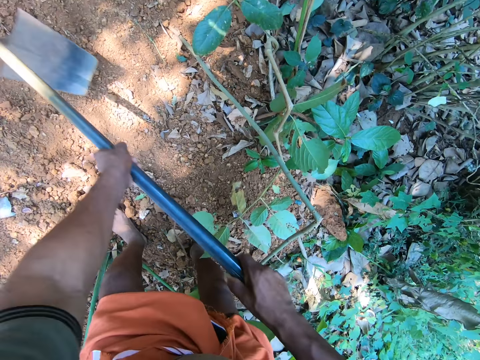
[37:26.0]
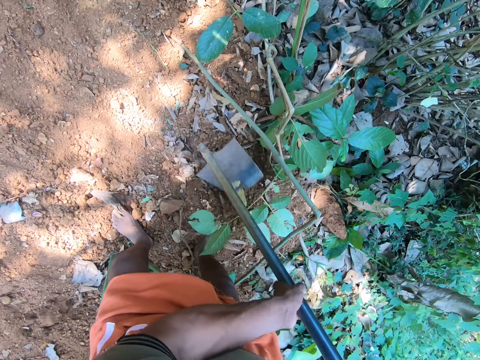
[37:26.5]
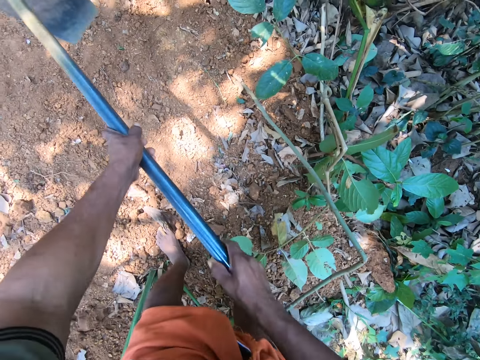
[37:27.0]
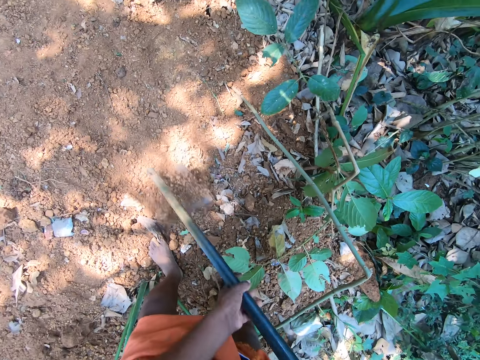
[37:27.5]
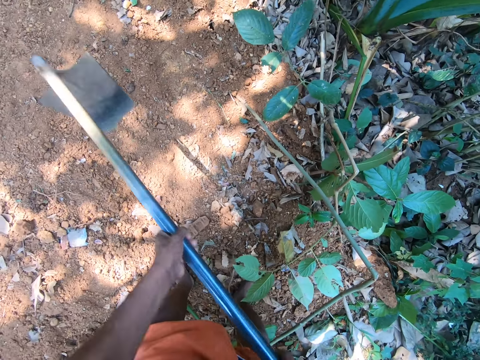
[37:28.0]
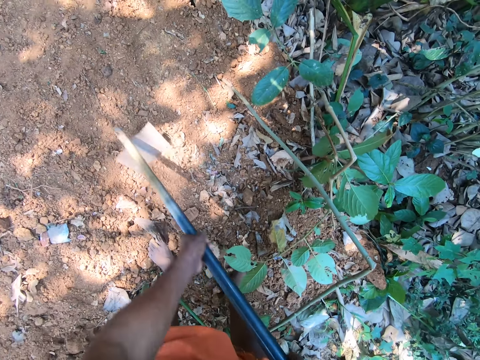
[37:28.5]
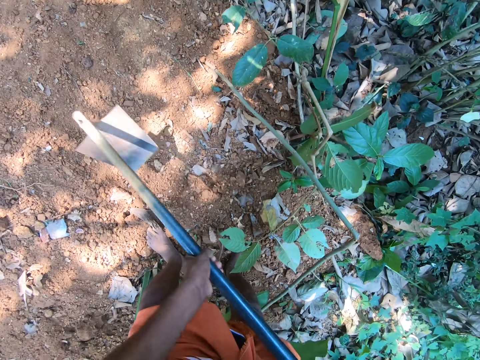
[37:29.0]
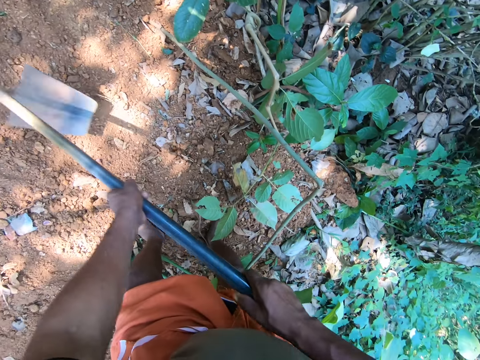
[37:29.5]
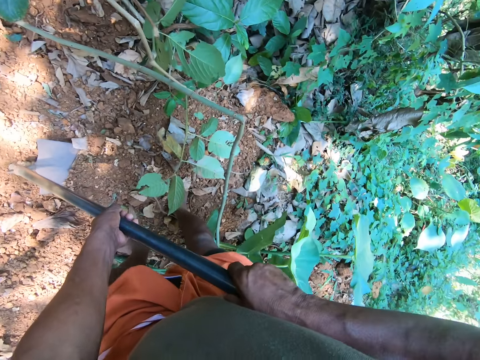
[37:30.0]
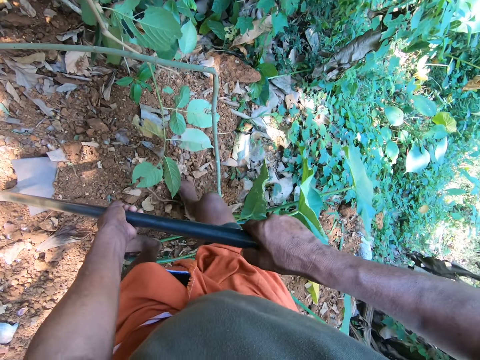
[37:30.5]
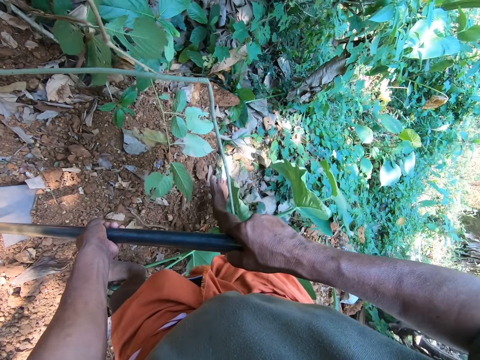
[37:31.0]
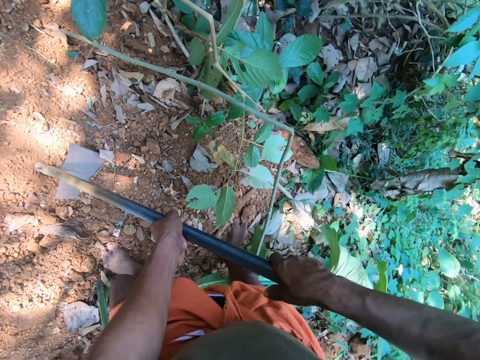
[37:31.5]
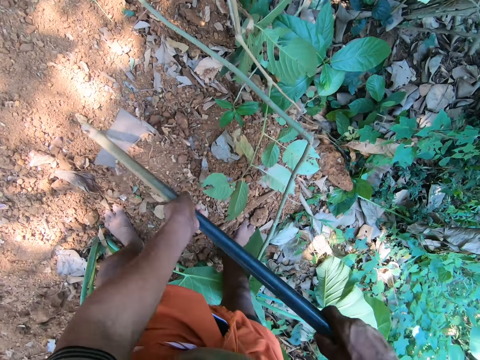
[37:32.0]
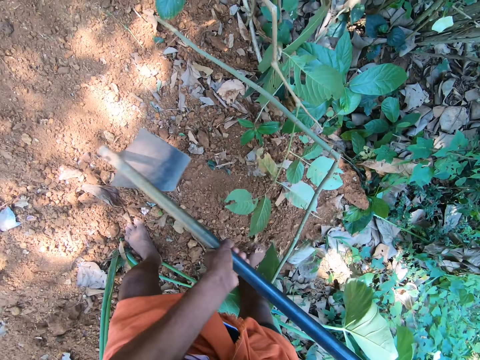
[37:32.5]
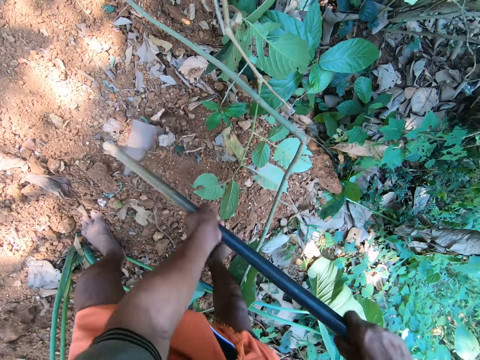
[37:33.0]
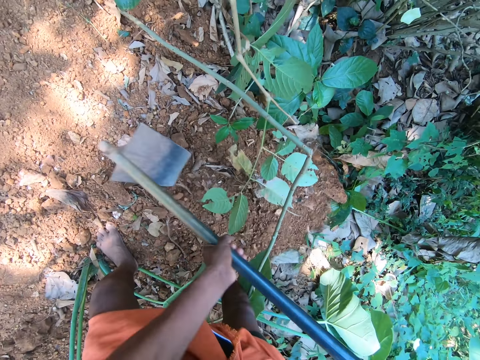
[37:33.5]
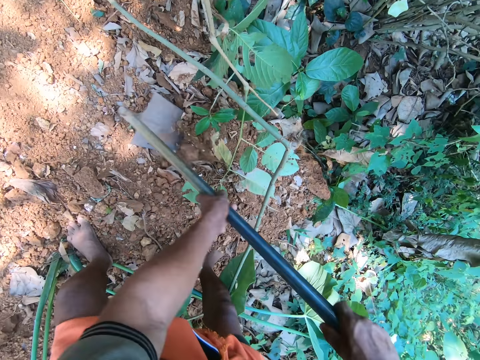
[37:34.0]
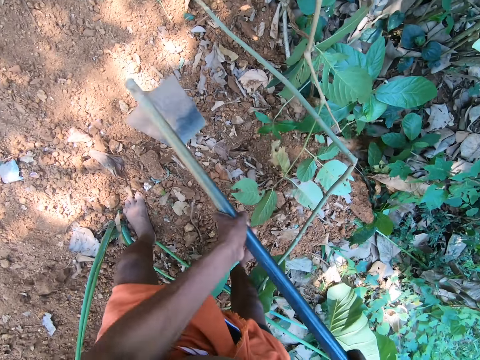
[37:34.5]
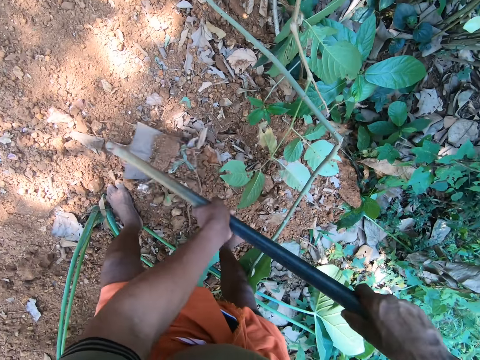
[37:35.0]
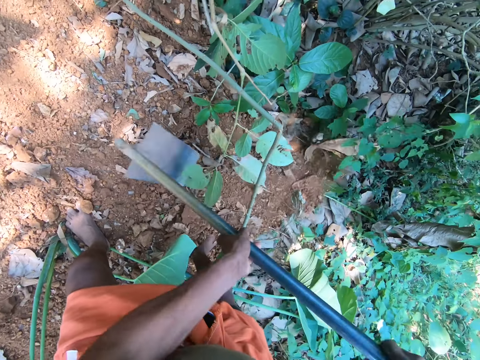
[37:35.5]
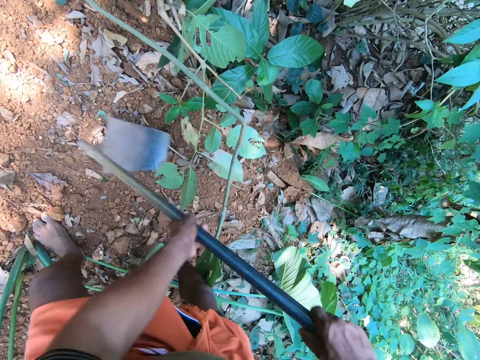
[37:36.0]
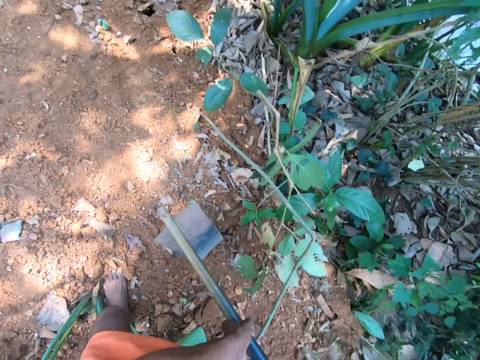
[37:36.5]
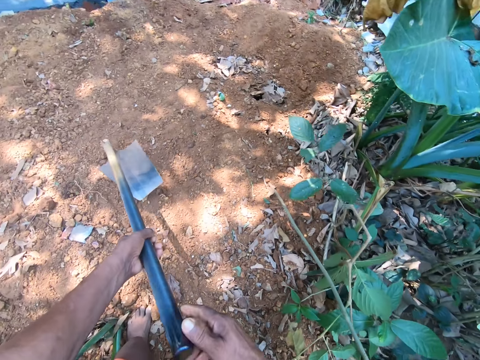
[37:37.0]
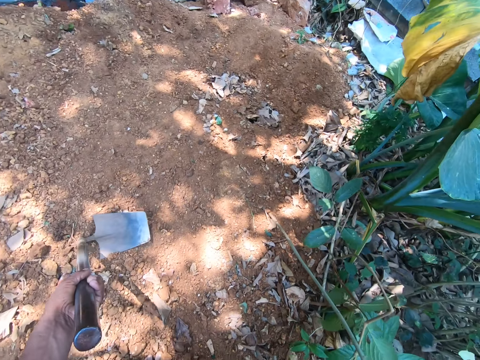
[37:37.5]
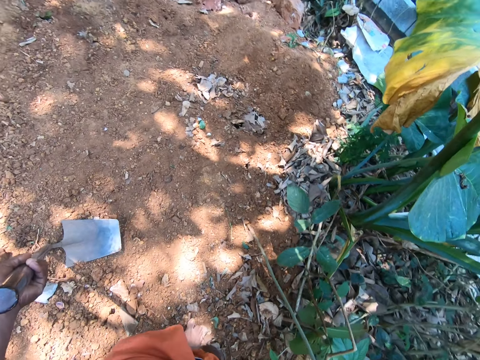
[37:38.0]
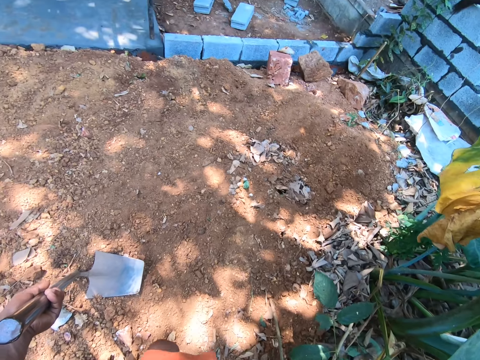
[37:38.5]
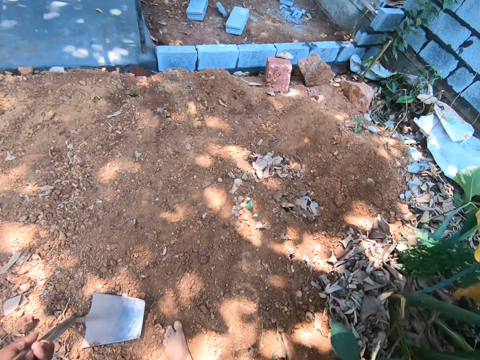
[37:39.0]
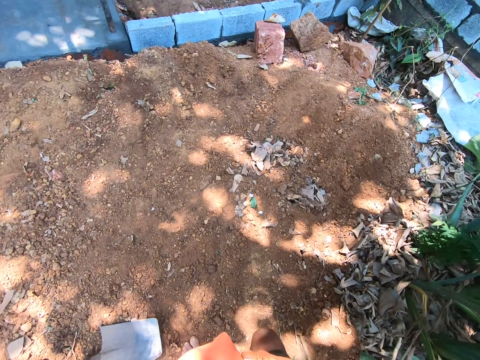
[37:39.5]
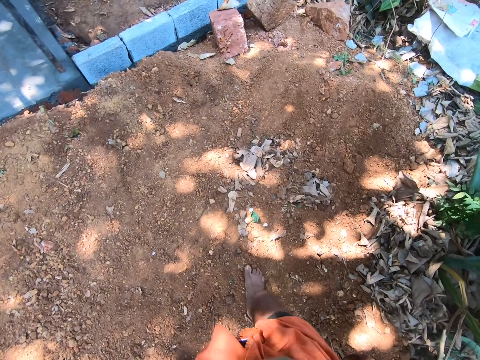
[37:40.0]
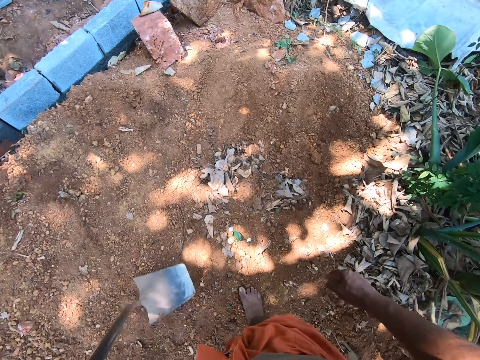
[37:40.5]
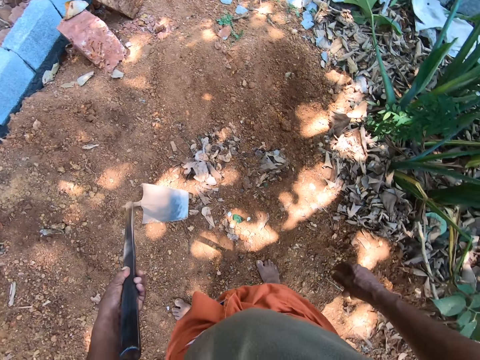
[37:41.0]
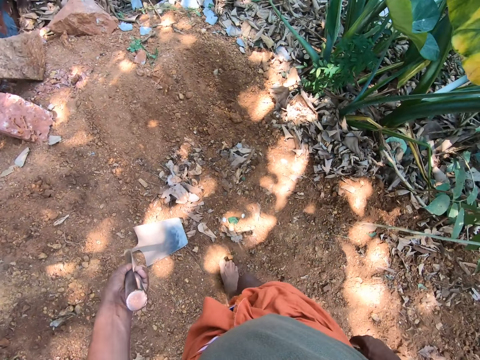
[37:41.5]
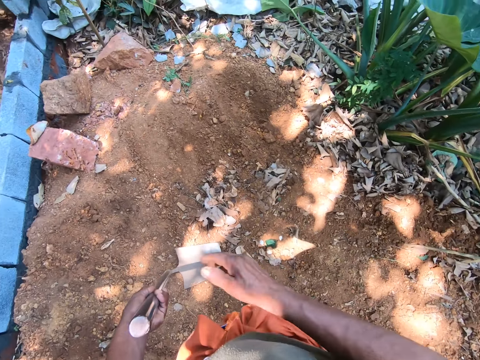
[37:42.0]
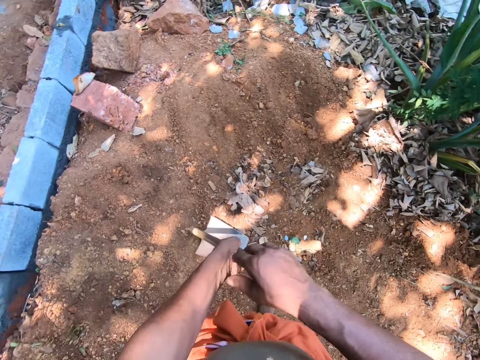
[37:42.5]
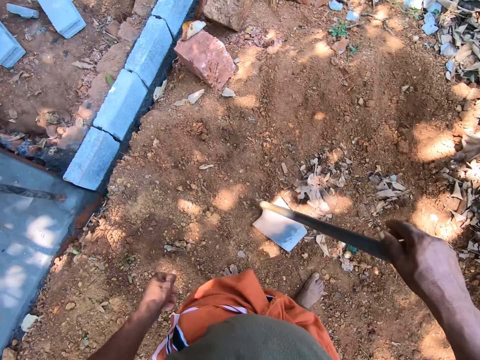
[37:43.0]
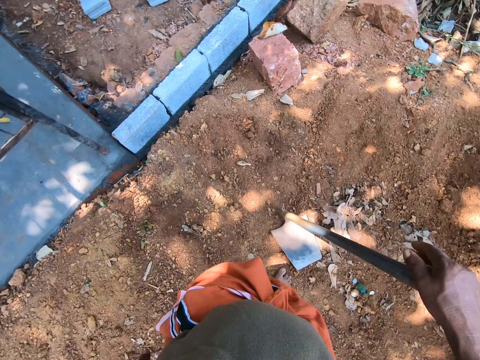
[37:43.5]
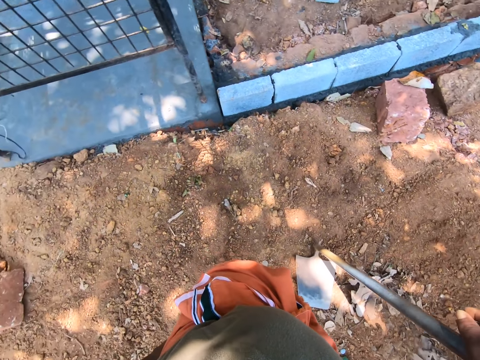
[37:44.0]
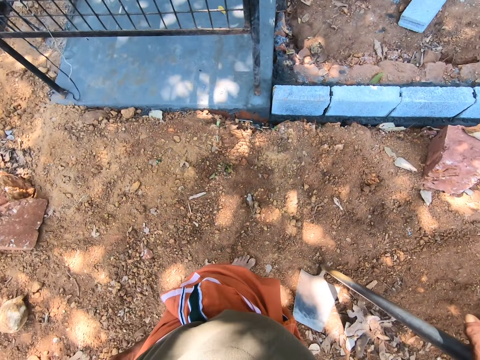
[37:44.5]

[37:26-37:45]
The camera wearer holds the hoe in his left hand. He looks around. He passes the hoe to his right hand.

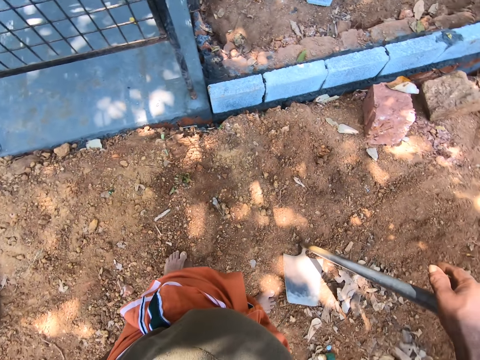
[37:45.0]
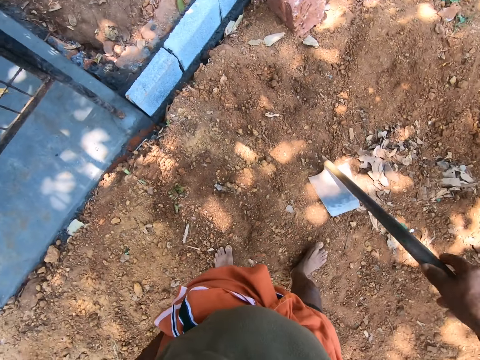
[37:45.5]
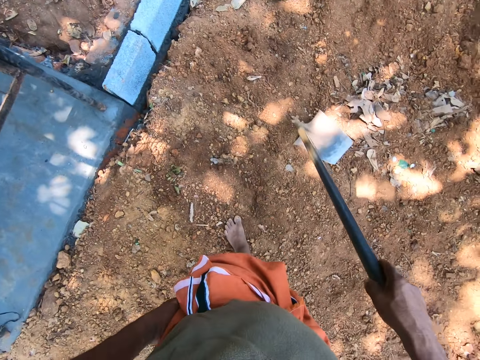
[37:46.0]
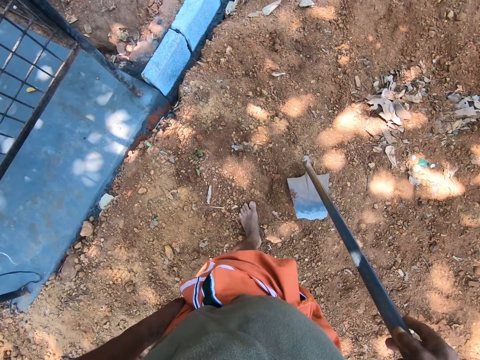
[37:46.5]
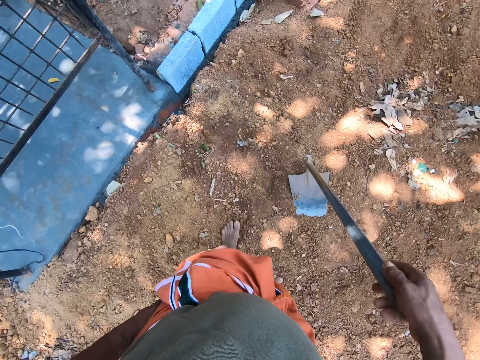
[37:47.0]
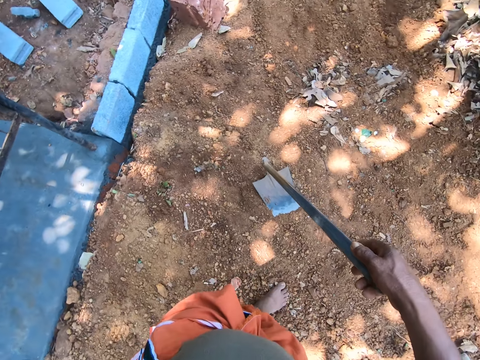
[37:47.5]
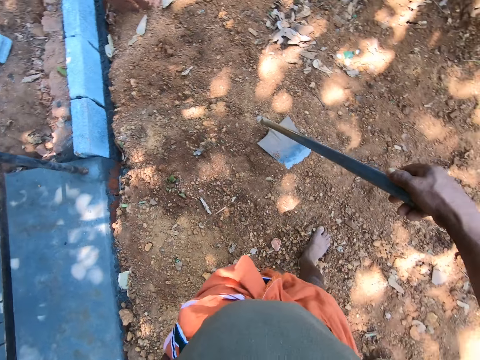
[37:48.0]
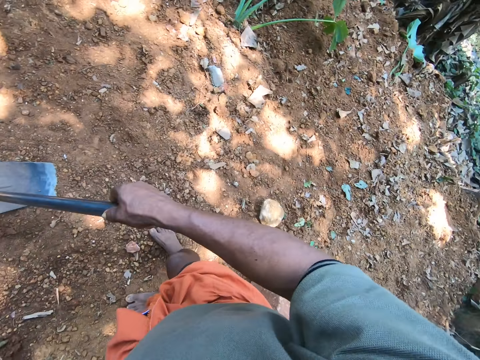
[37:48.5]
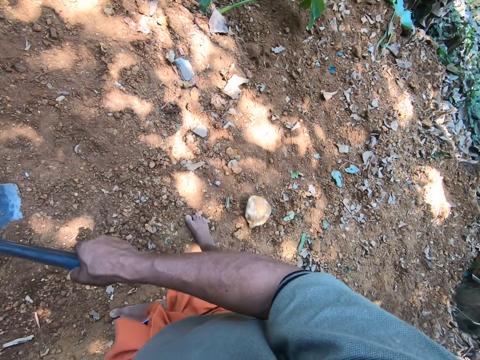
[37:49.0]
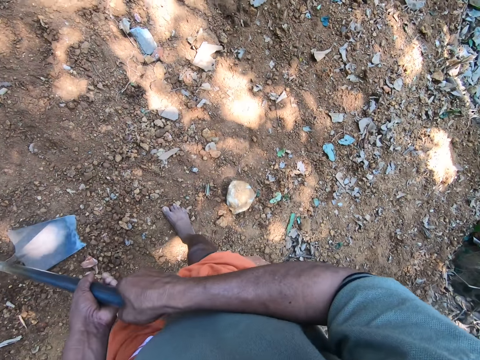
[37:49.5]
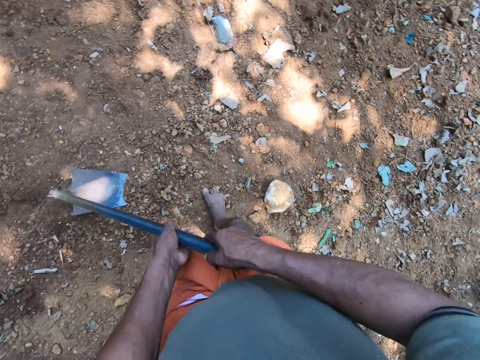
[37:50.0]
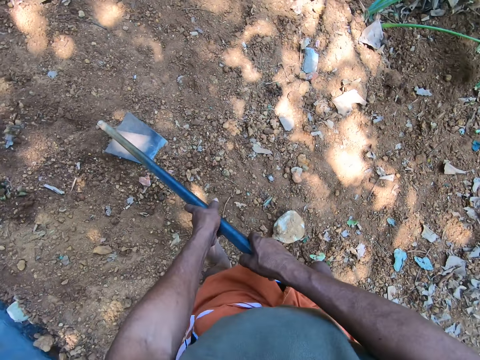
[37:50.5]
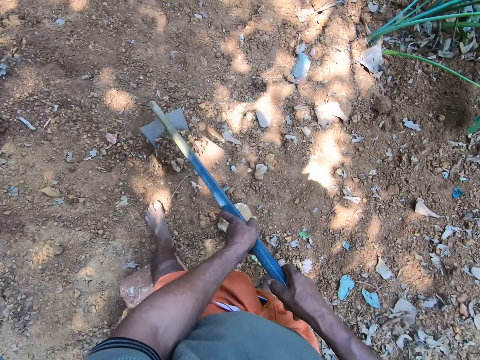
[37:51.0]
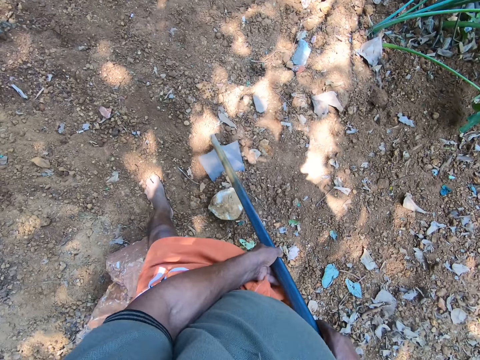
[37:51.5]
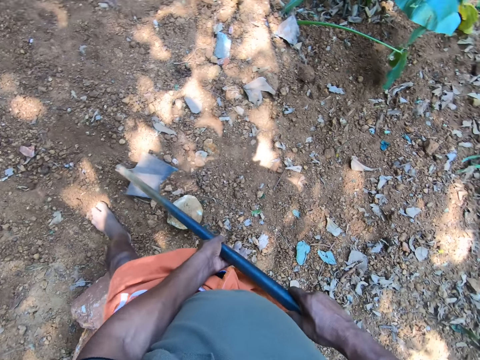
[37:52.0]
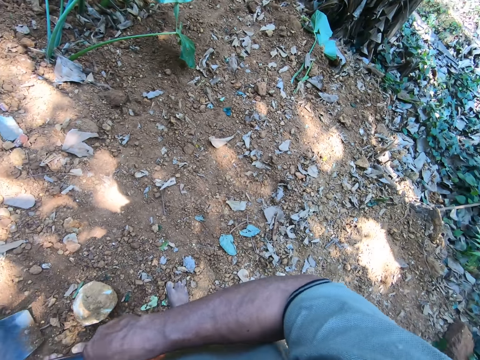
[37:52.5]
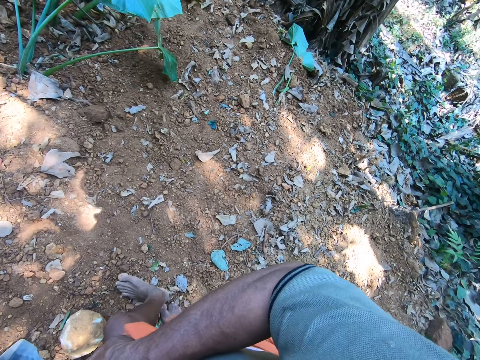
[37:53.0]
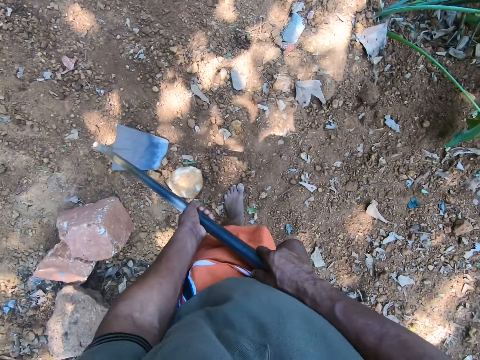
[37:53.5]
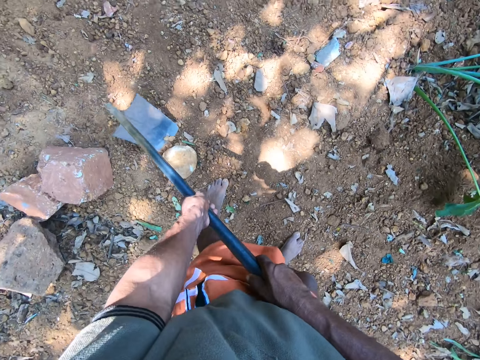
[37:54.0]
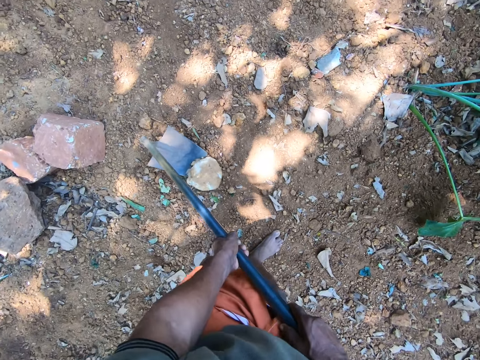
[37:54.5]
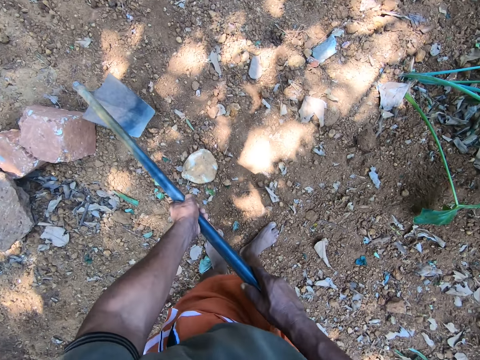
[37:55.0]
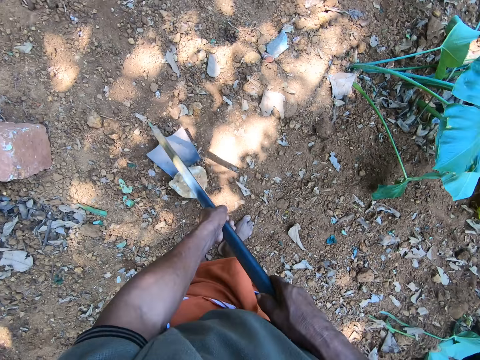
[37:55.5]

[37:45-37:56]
The camera wearer holds the hoe with both hands. They scrape sand on the ground with the hoe in both hands. They move a stone on the ground with the hoe in both hands.
